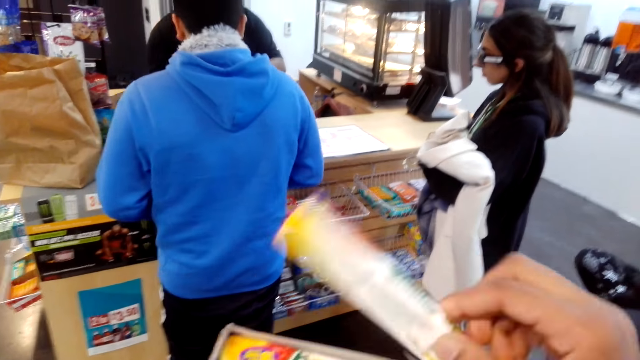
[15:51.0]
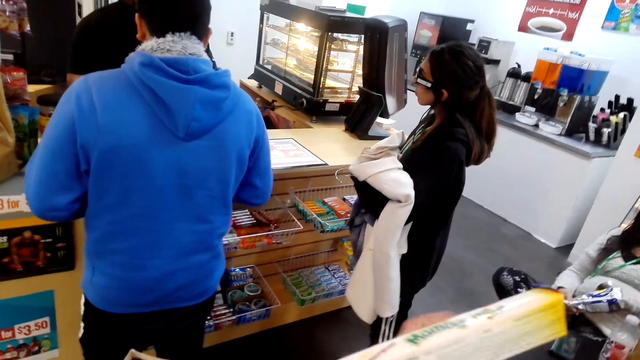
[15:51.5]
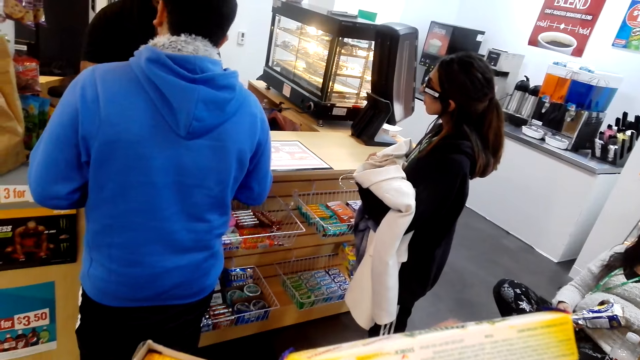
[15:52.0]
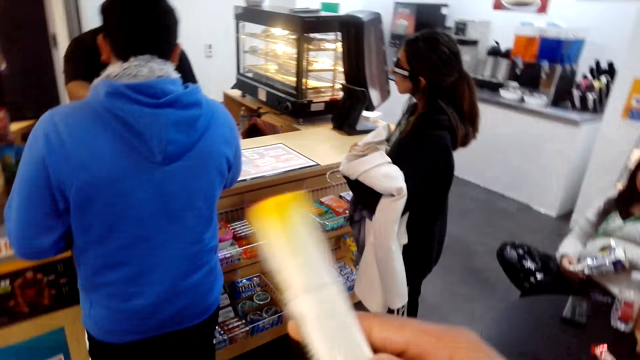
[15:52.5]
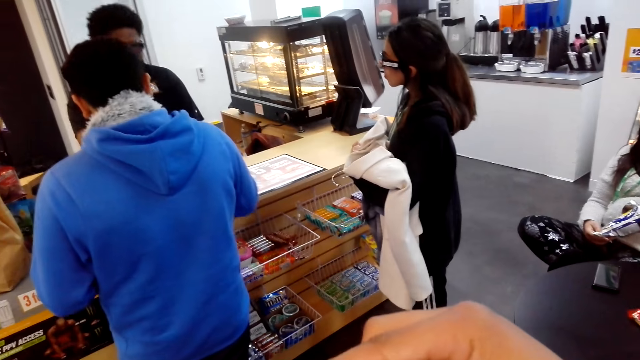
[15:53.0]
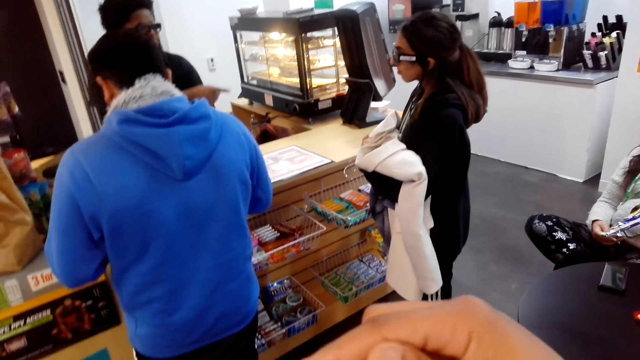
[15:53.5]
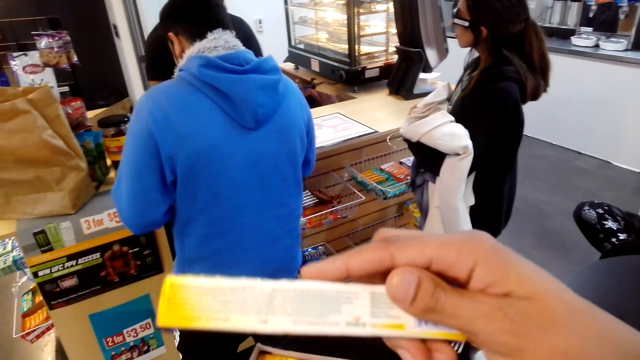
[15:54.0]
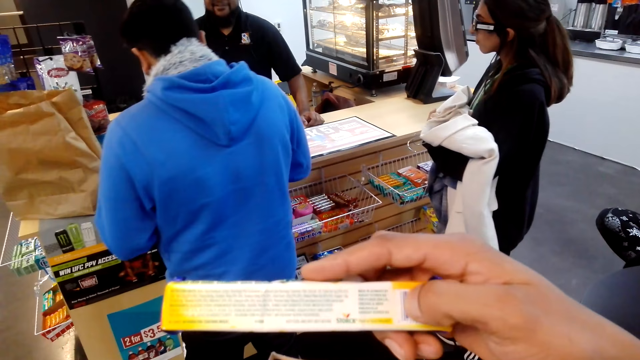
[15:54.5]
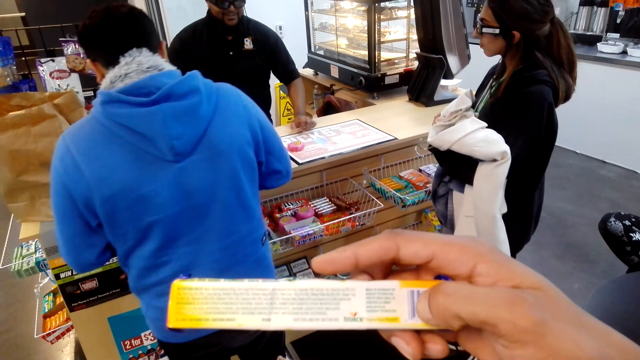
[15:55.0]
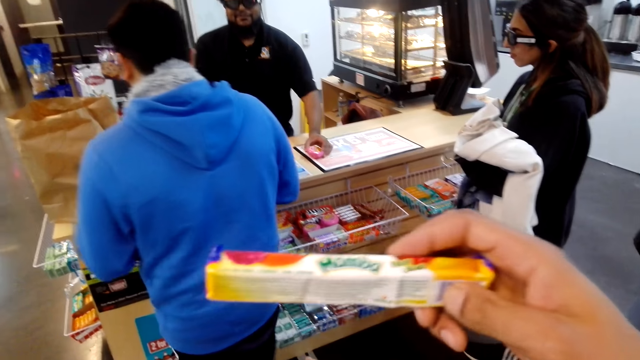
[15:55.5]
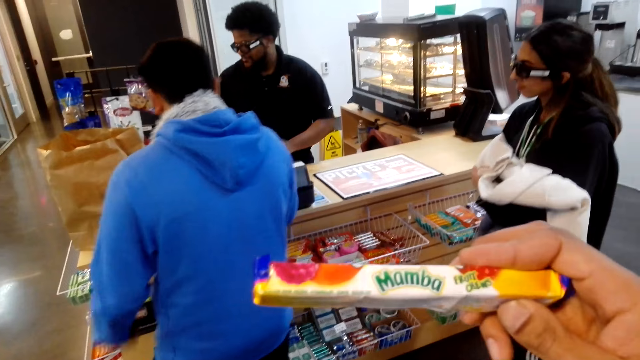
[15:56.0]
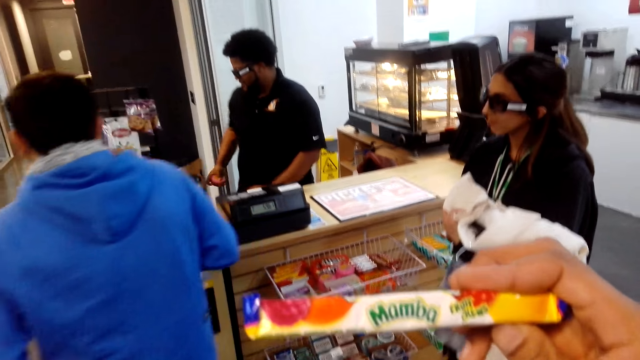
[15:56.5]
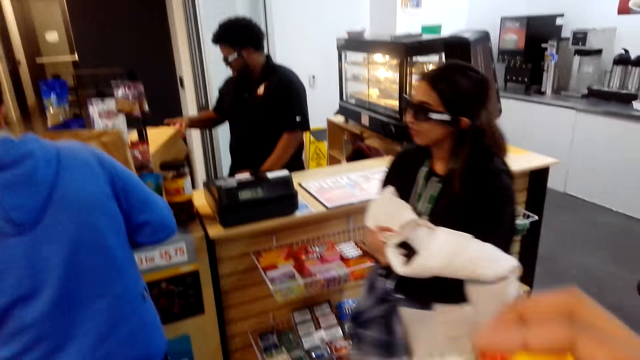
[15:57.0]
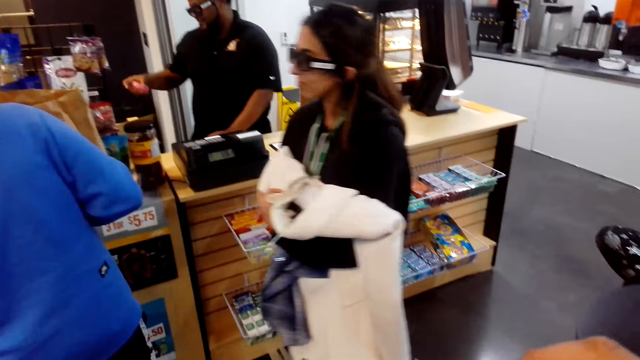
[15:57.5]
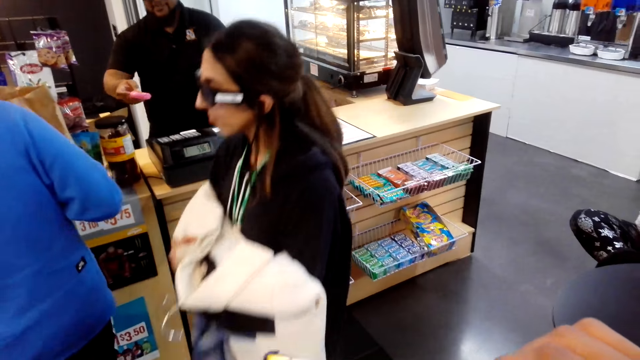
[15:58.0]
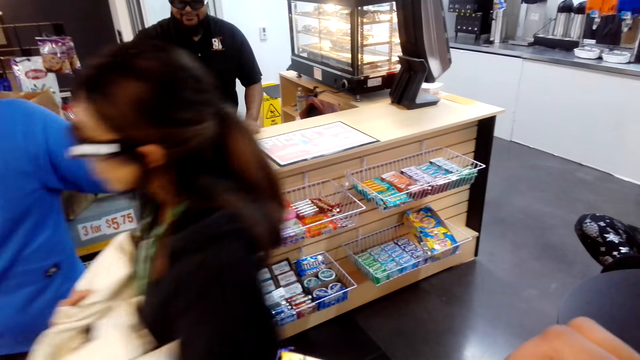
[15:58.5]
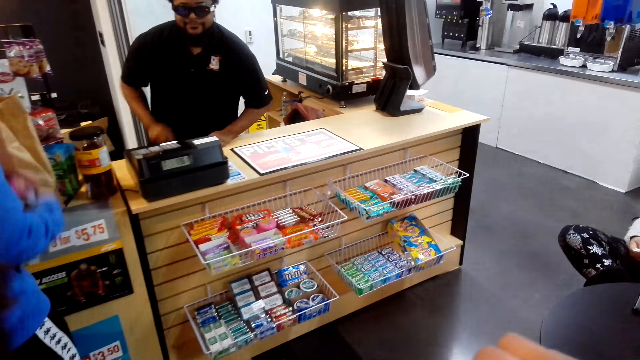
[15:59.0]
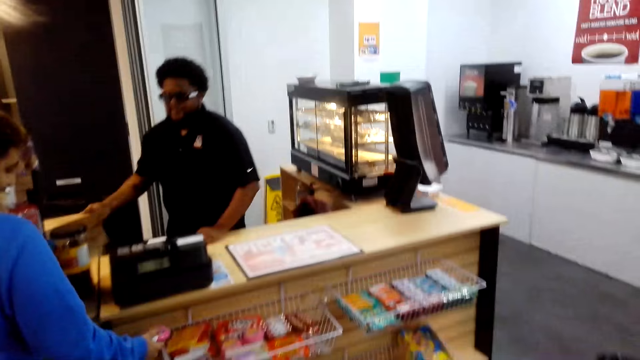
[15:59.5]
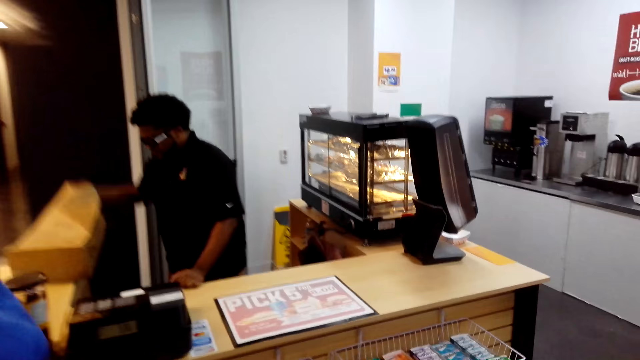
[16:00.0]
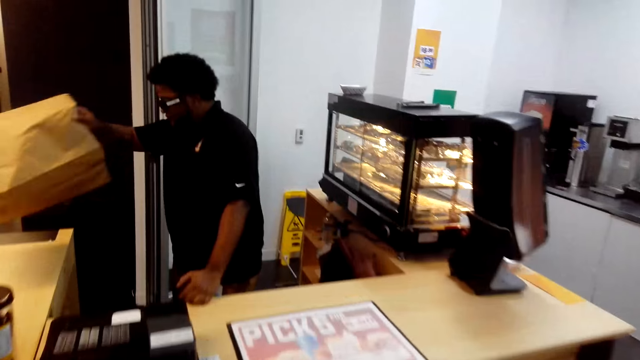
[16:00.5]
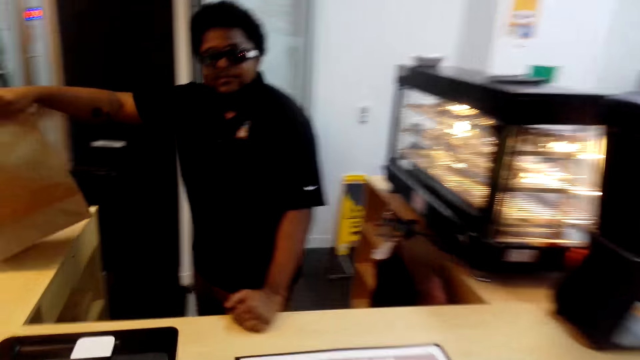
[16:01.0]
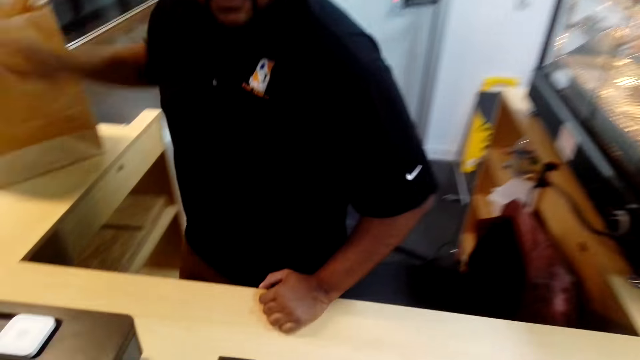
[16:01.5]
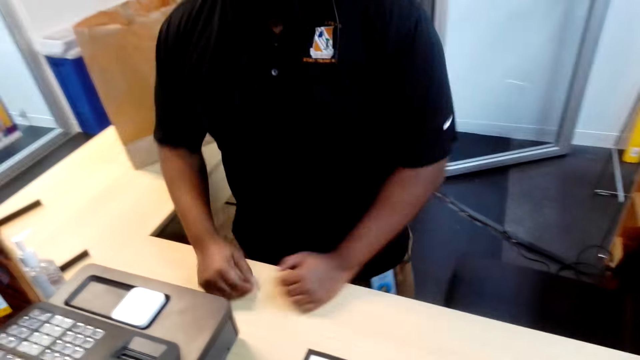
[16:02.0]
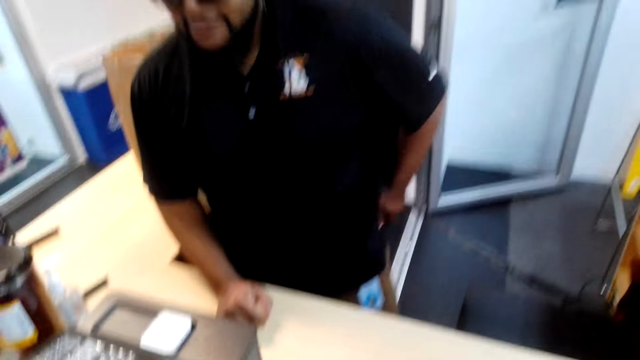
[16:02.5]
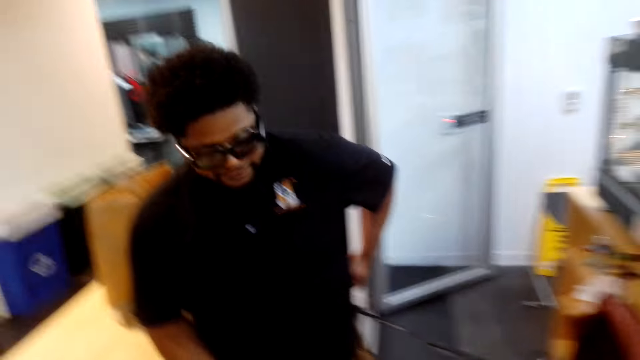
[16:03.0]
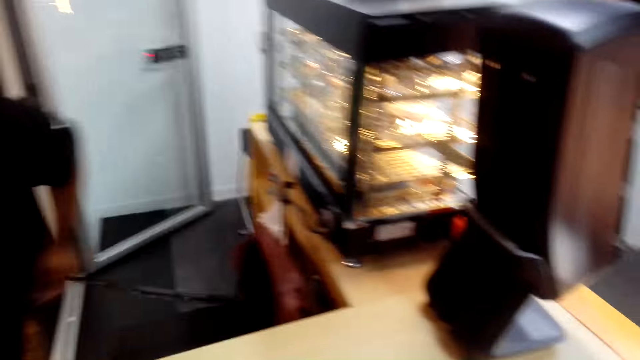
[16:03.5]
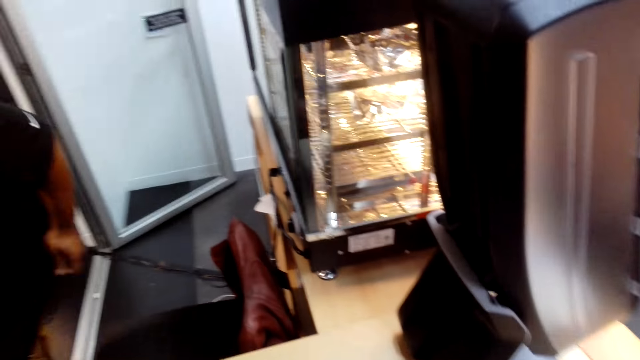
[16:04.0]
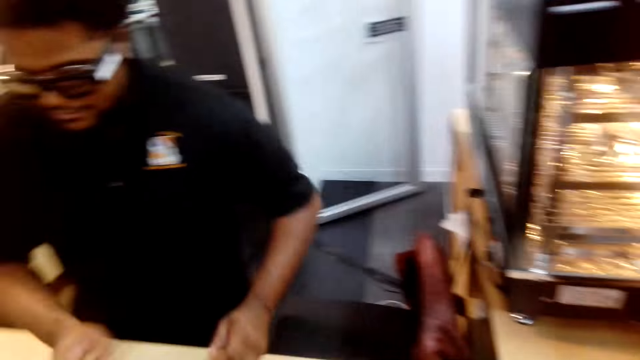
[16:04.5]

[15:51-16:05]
The camera wearer stares at the packet. They walk towards the man. They give the packets to the man.

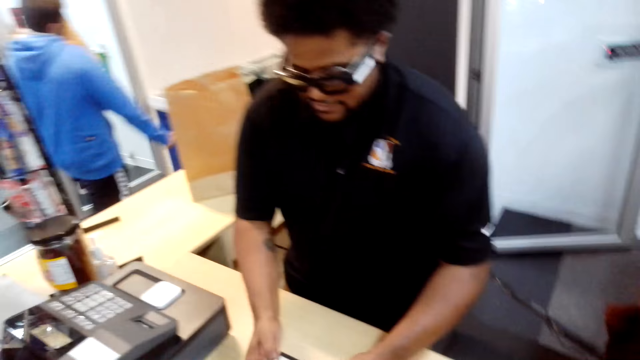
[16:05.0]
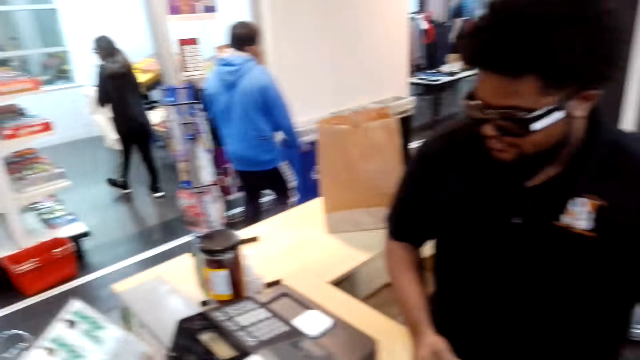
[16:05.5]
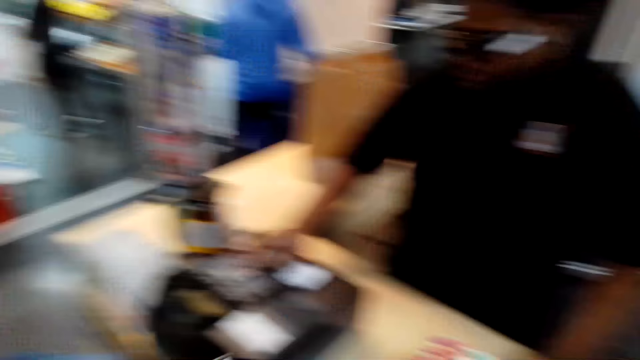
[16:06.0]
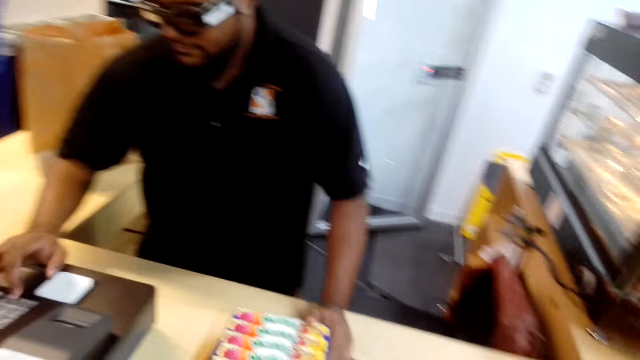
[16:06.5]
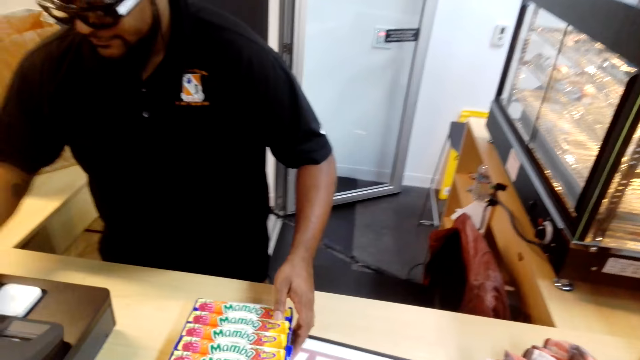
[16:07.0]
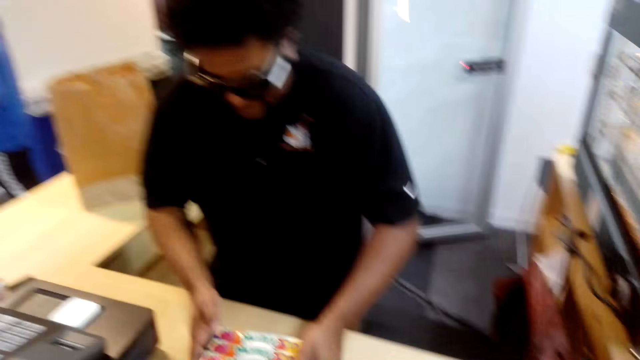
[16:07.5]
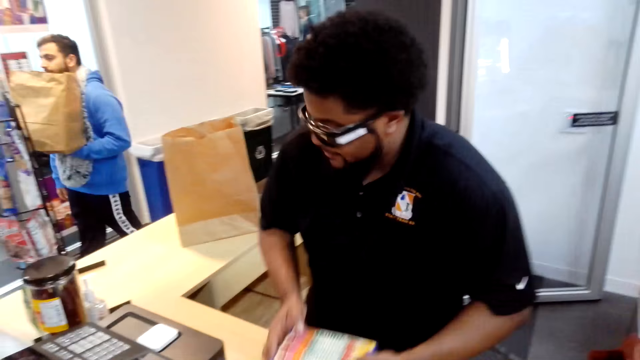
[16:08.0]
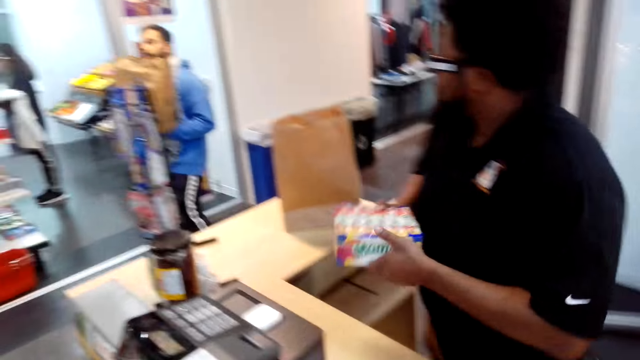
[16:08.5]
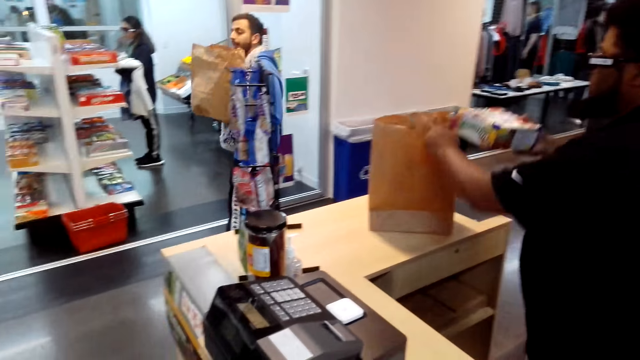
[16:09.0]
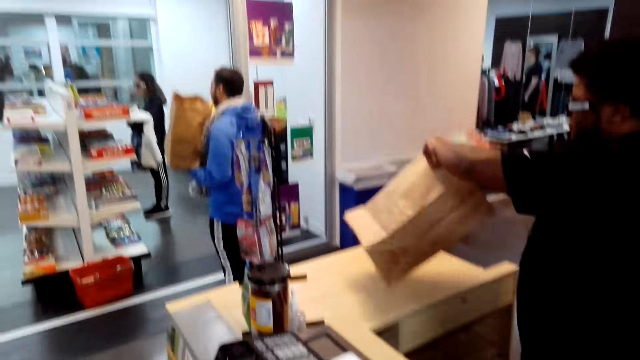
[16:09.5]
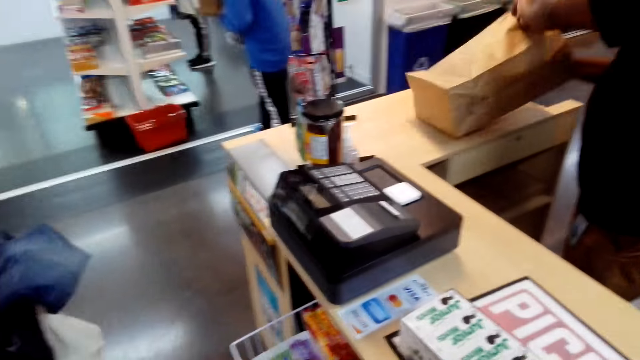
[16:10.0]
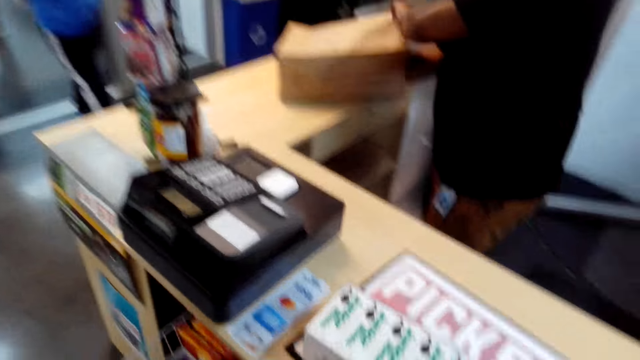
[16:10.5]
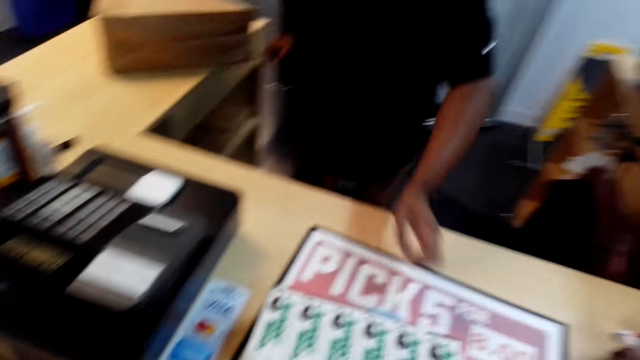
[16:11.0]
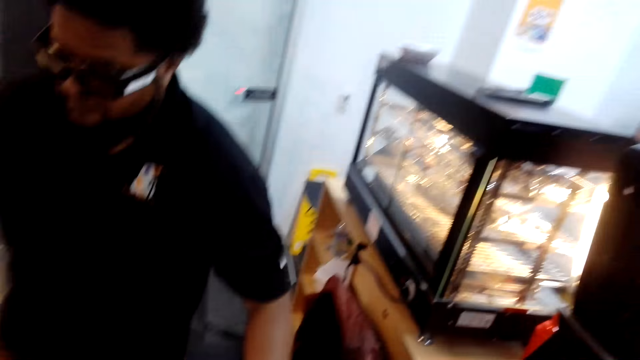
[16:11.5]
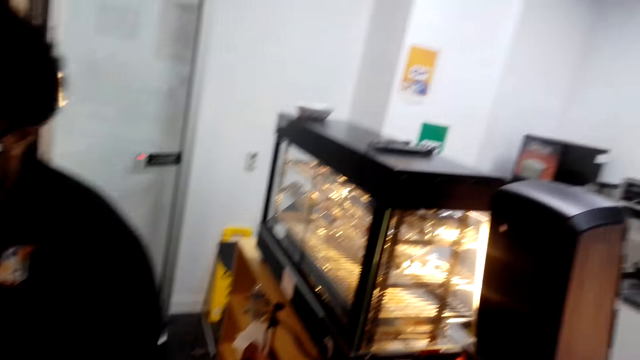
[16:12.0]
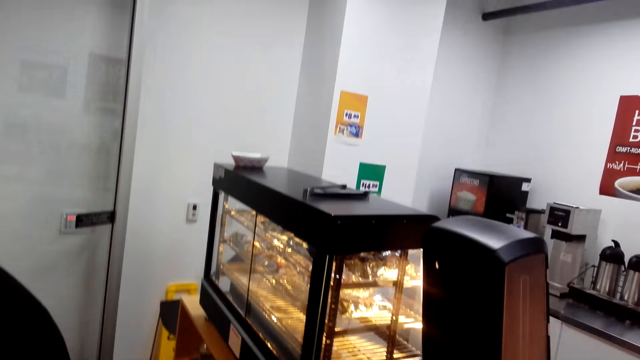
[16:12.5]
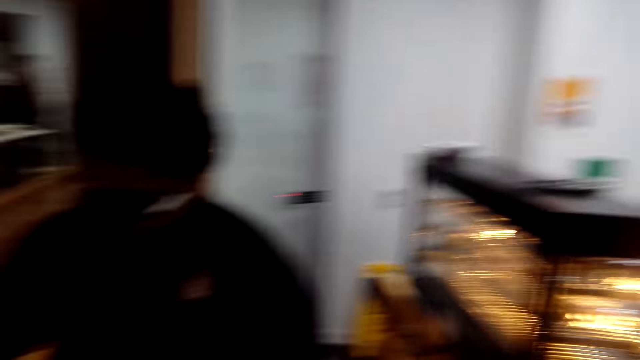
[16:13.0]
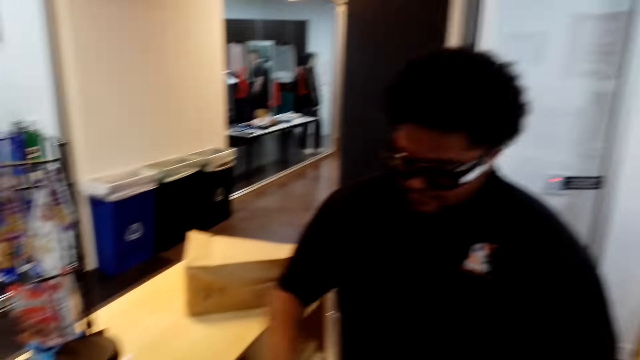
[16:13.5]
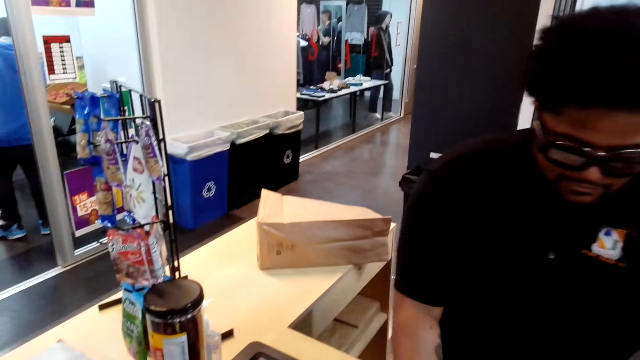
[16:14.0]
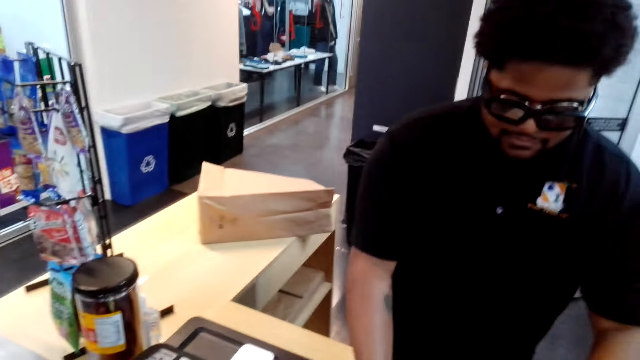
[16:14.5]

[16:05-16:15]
A man operates the machine. The camera wearer pays at the counter. The man picks up the sachets from the table and packs the sachets in the paper.
